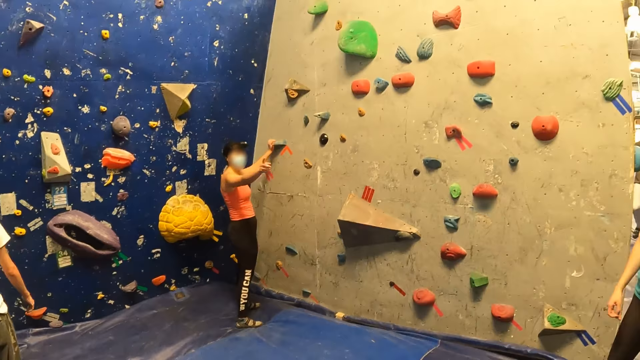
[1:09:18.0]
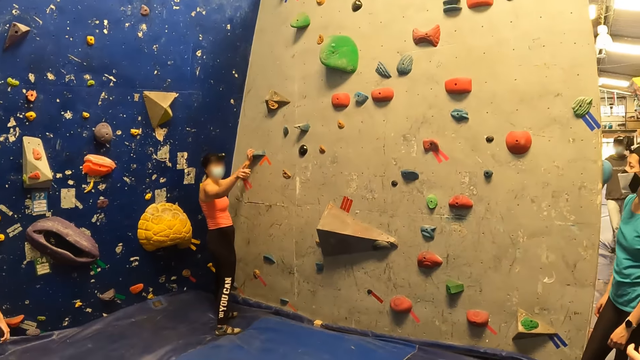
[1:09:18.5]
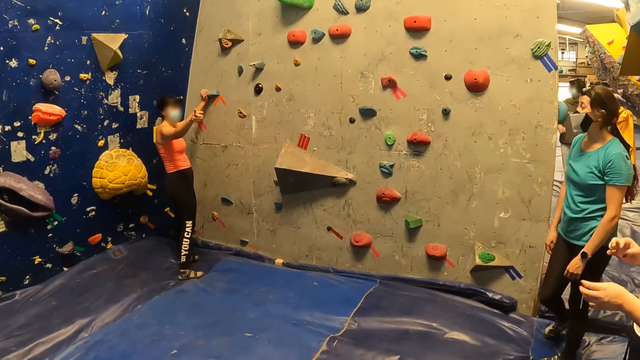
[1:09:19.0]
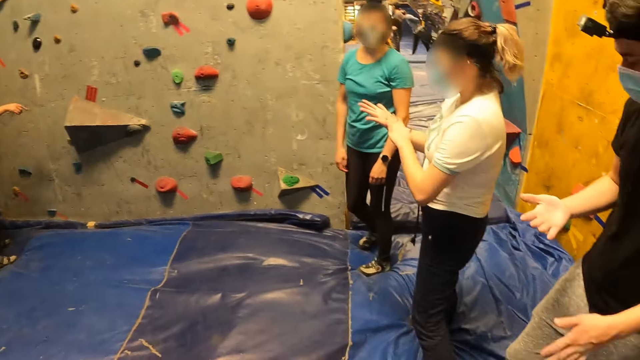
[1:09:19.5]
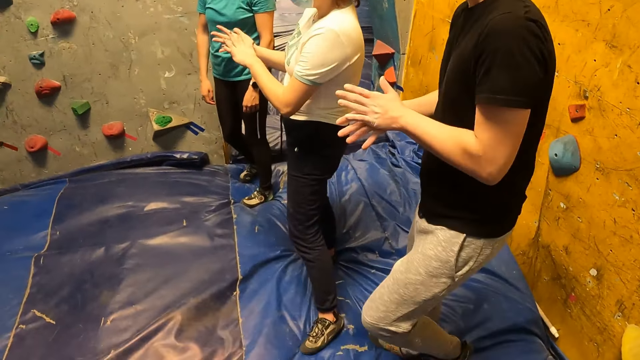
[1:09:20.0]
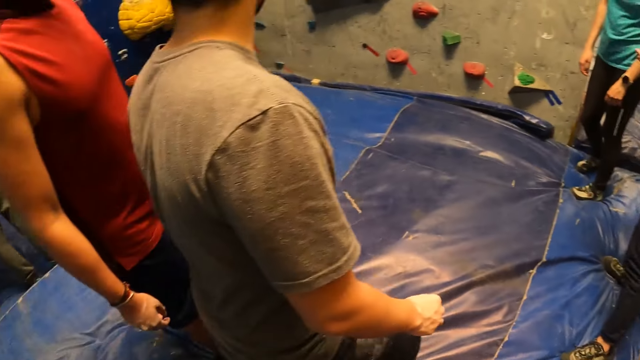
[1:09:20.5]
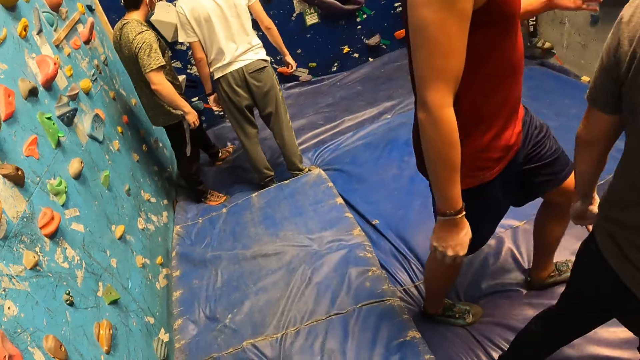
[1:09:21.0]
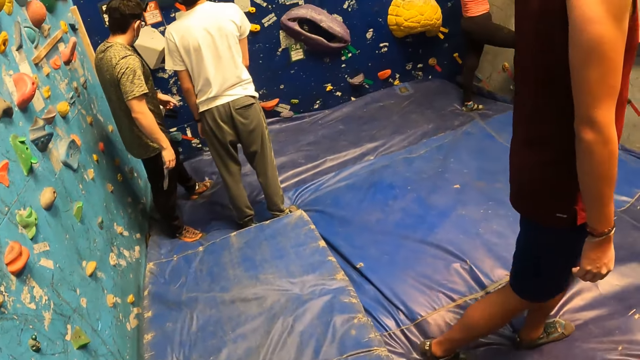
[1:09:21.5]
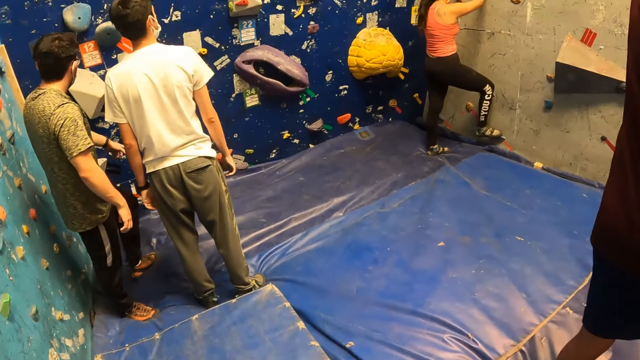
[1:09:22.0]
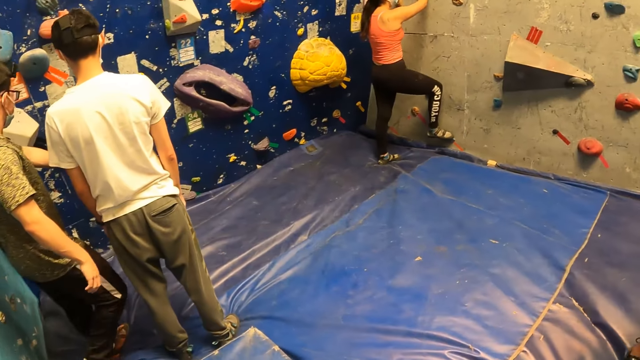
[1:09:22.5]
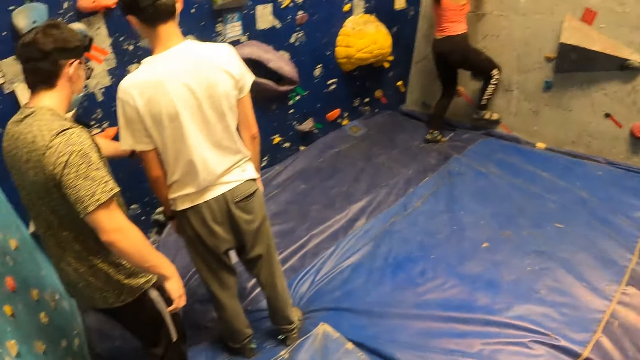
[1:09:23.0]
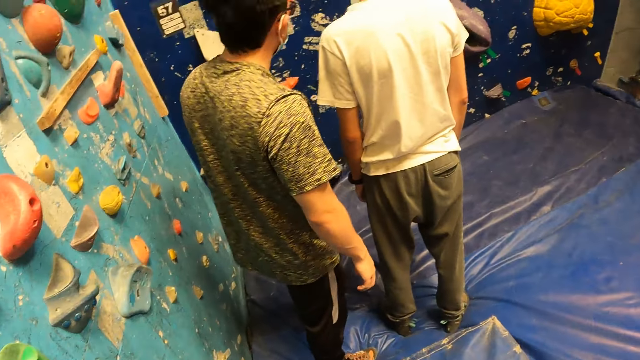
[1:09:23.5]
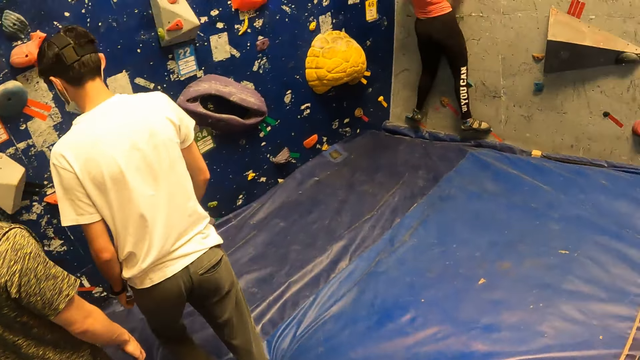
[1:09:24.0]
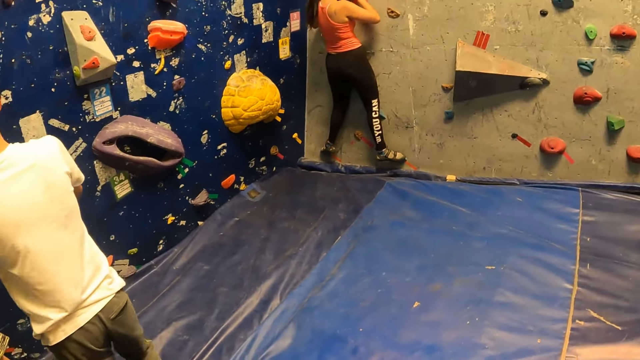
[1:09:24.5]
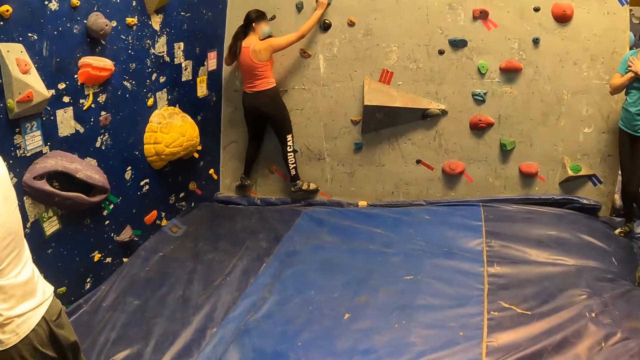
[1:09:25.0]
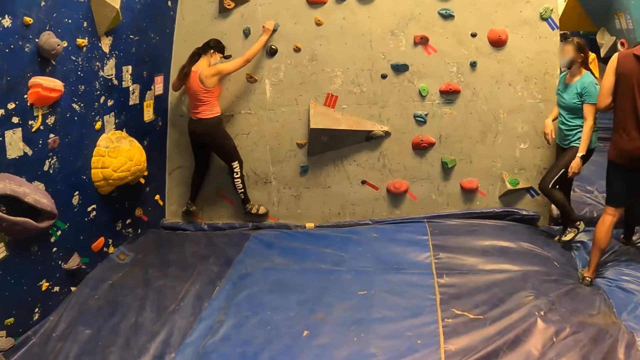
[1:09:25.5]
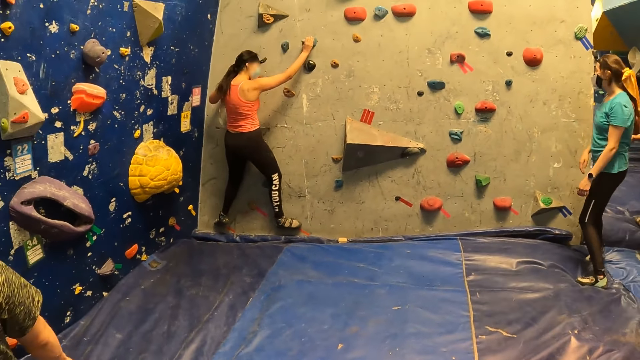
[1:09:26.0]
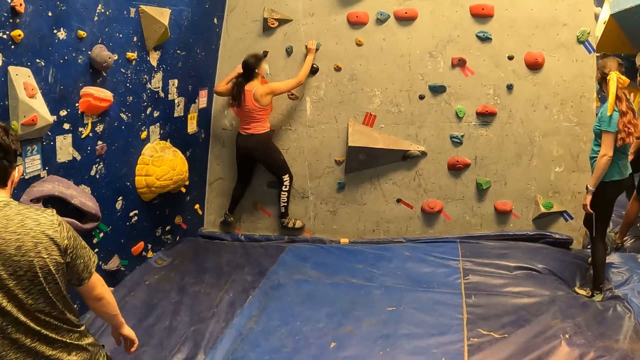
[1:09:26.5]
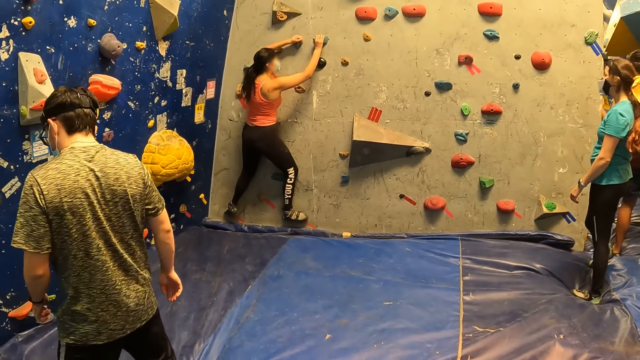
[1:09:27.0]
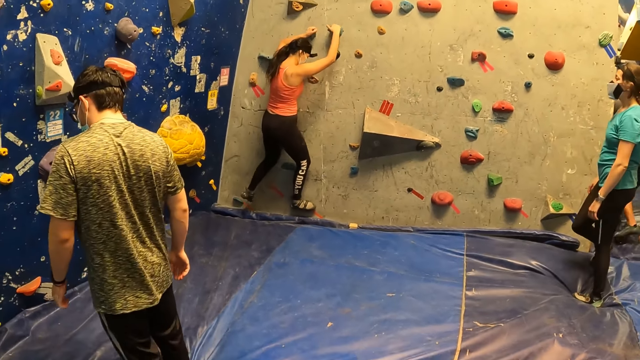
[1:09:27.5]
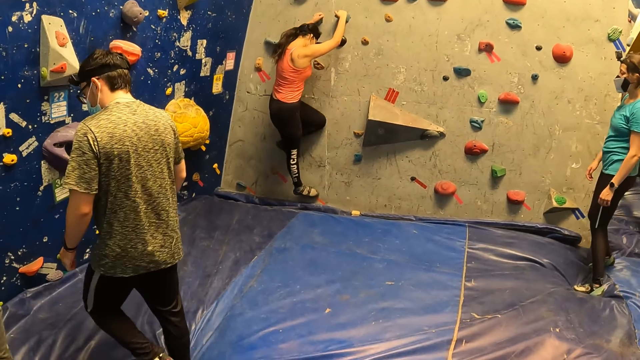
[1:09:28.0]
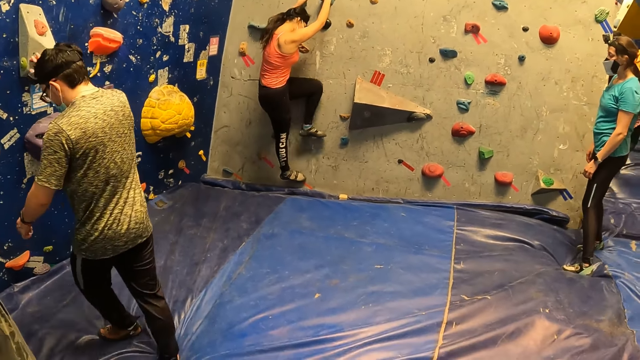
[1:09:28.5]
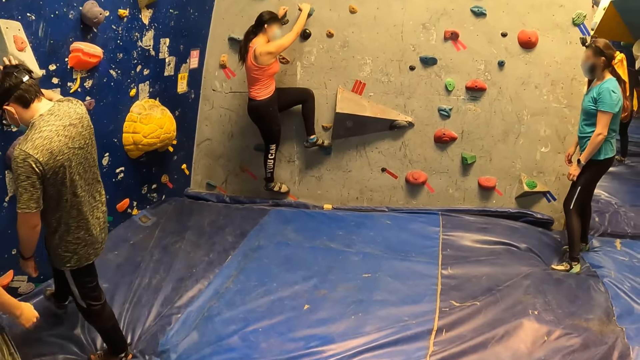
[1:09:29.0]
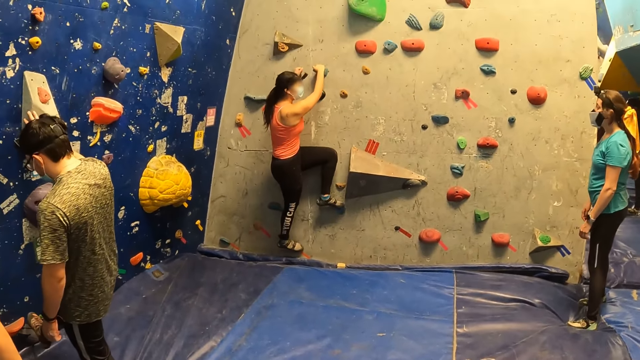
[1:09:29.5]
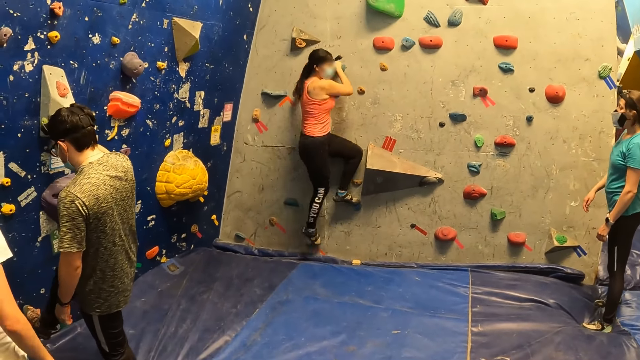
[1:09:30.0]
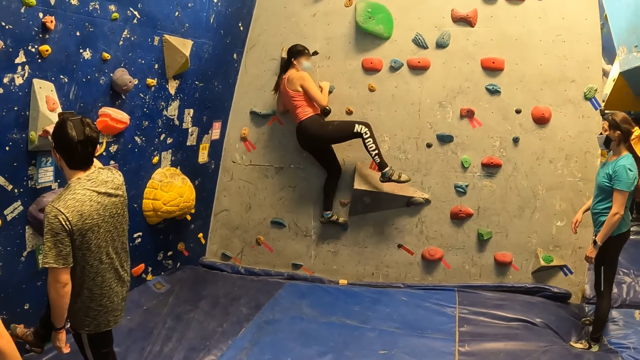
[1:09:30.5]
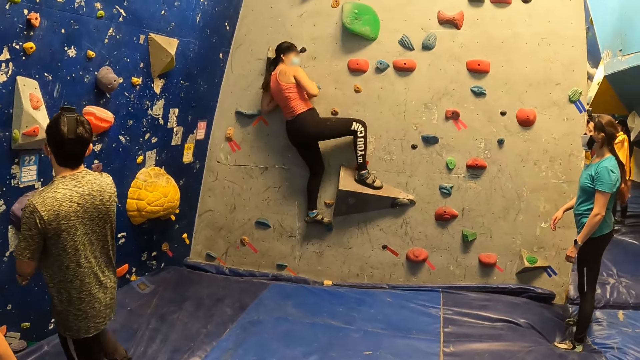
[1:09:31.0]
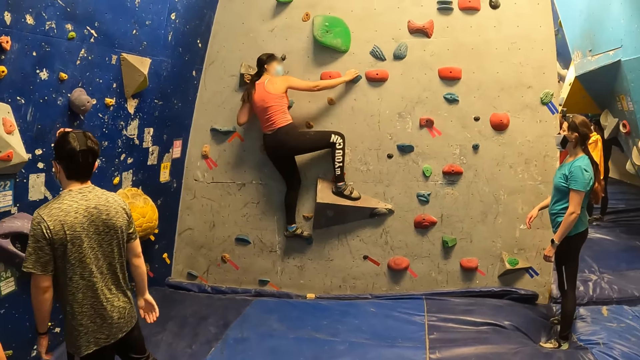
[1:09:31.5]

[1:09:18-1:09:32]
A woman holds the chocolate background rock or wall hold with her left hand. The woman interacts with the camera wearer and others. The woman points at the camera wearer. The camera wearer looks around the room. A man and another man walk past the camera wearer. The woman climbs the yellow background rock with her hands and legs. Another woman looks at the first woman. The first woman climbs up the wall holds.

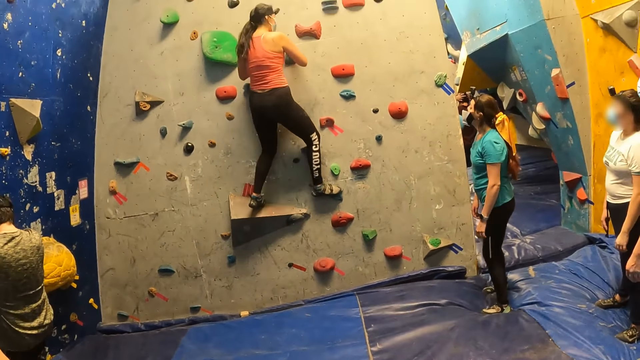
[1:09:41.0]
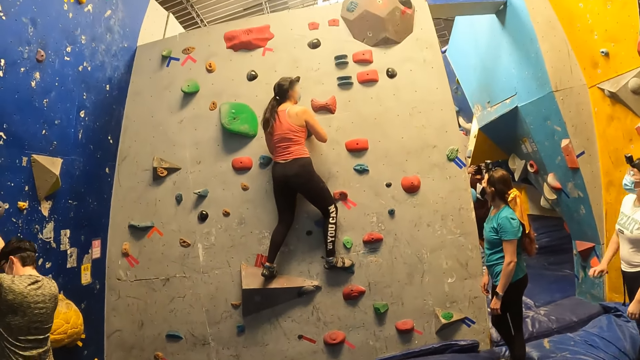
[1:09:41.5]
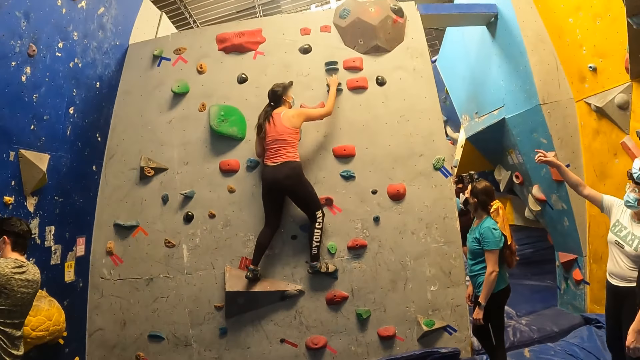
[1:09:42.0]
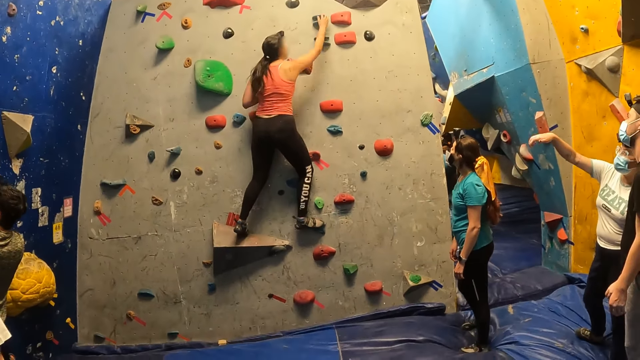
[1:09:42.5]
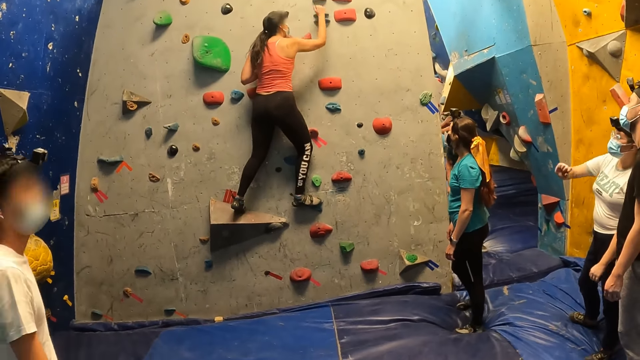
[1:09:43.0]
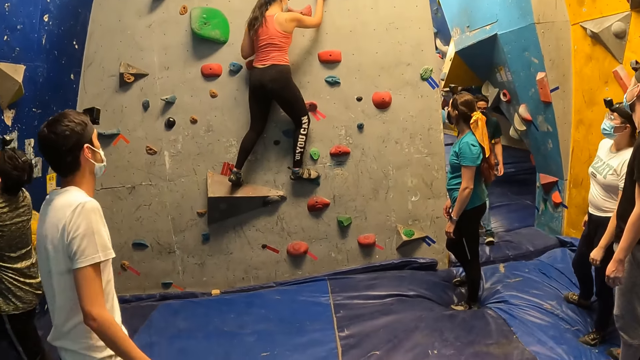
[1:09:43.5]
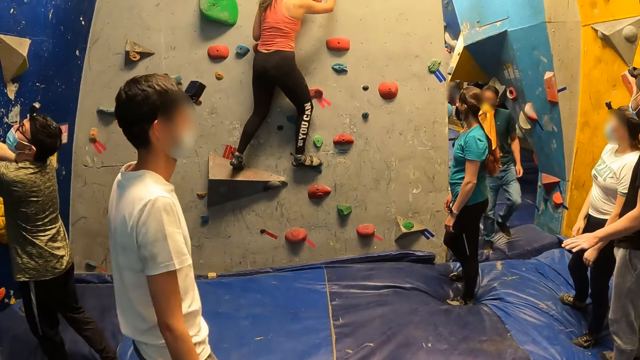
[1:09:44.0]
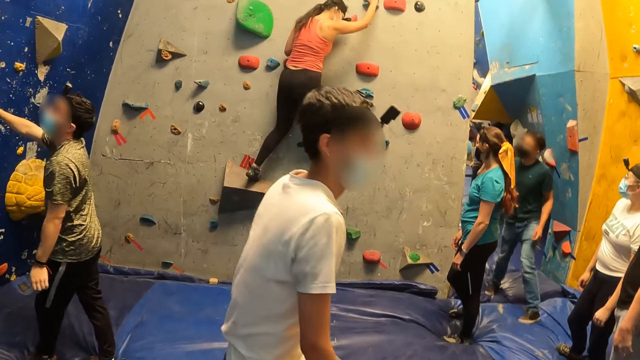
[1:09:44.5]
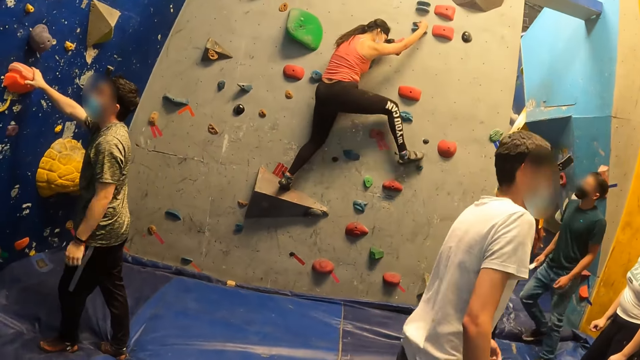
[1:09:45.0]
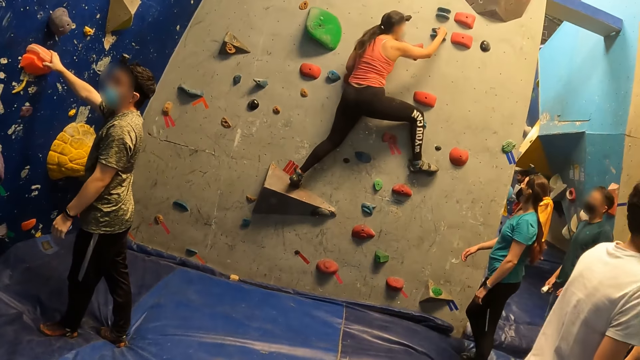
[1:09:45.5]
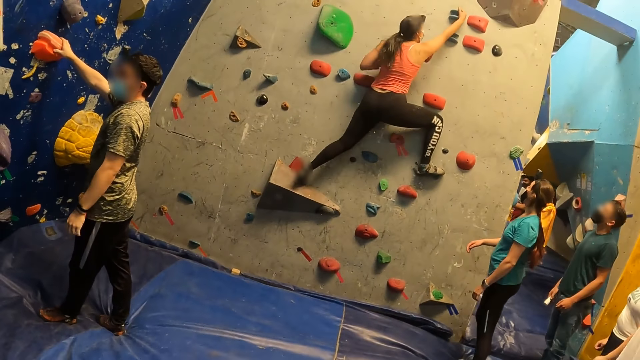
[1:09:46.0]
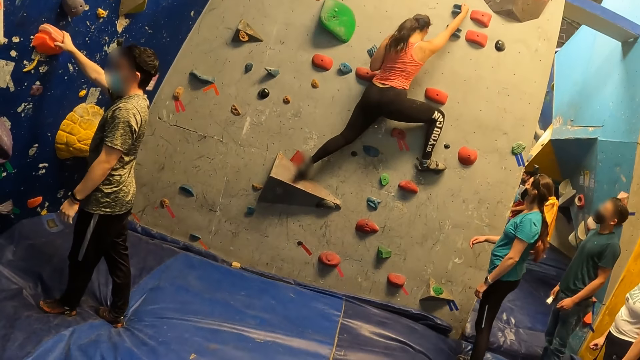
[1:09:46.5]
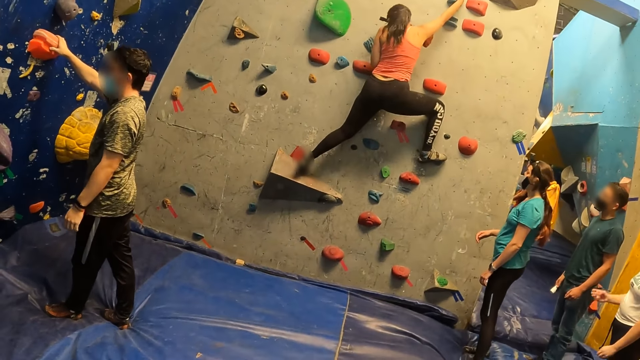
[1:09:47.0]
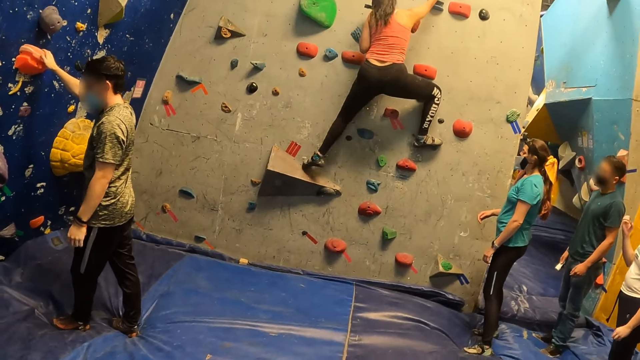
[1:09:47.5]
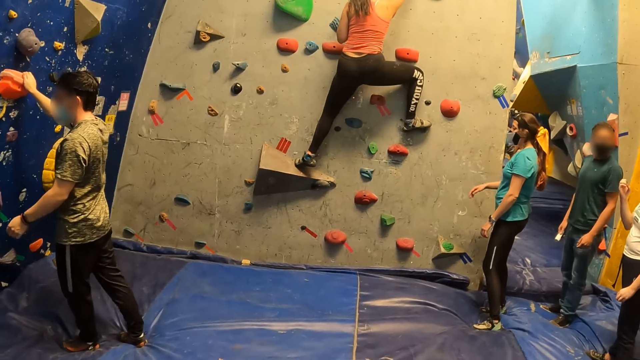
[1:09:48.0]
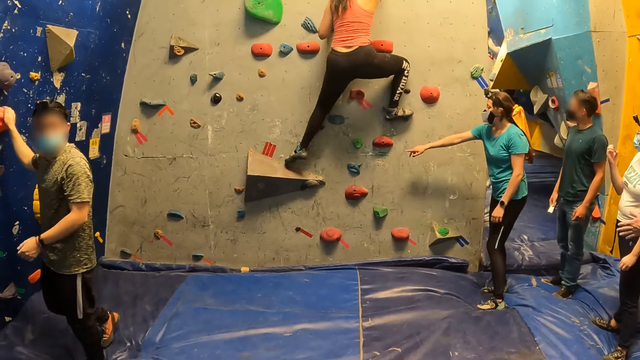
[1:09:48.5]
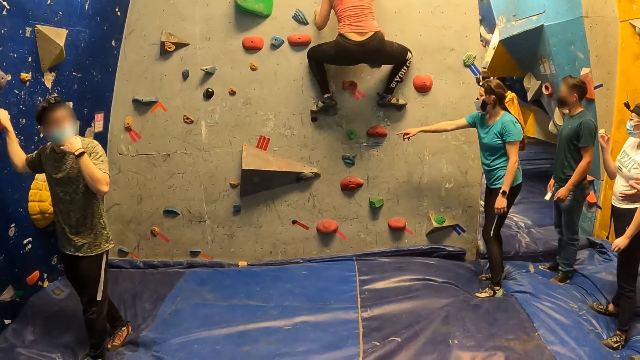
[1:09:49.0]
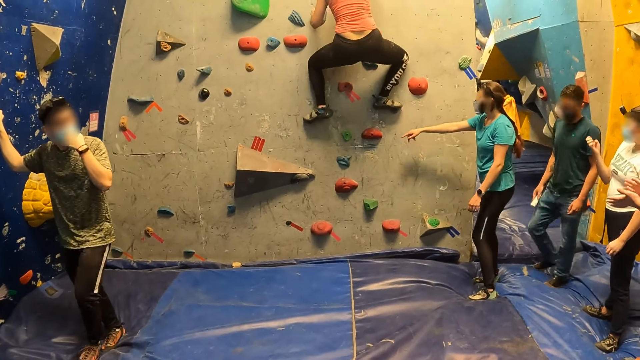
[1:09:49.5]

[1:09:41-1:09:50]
A man walks past the camera wearer. A woman directs another woman with her hands.
